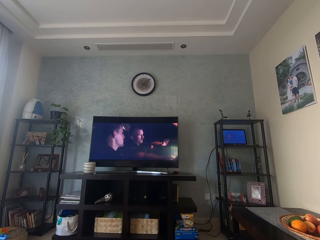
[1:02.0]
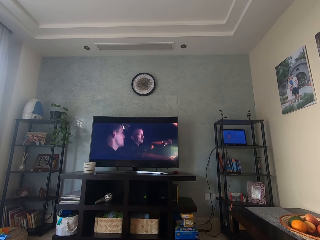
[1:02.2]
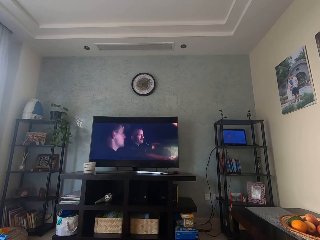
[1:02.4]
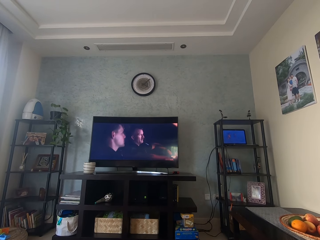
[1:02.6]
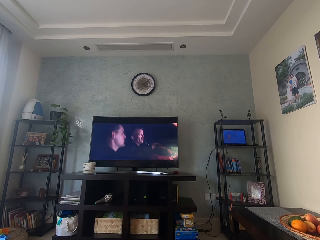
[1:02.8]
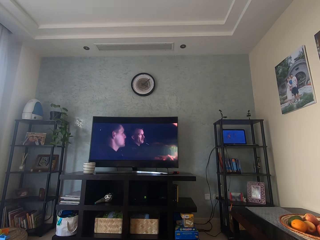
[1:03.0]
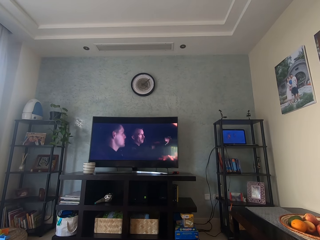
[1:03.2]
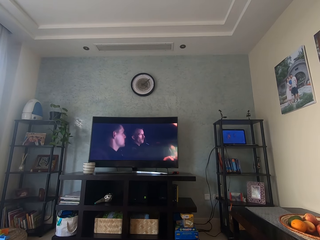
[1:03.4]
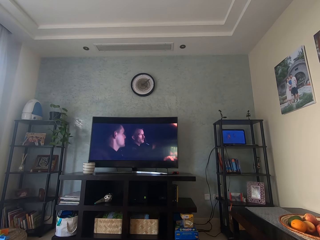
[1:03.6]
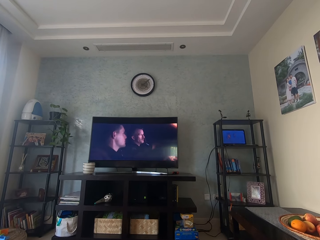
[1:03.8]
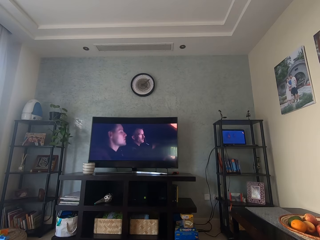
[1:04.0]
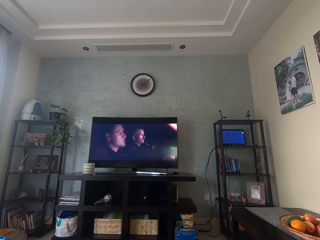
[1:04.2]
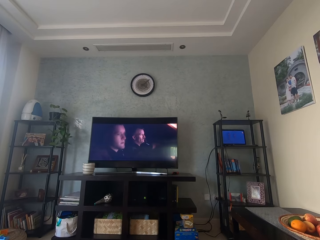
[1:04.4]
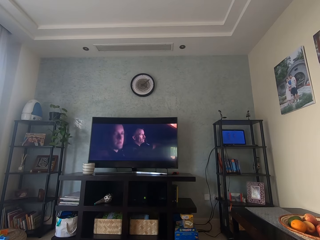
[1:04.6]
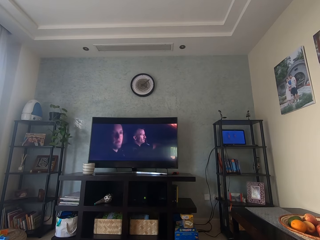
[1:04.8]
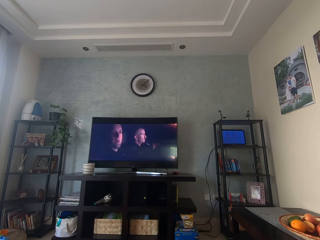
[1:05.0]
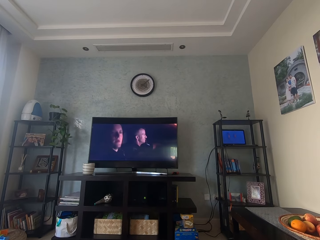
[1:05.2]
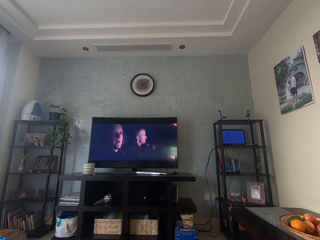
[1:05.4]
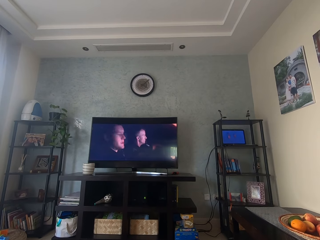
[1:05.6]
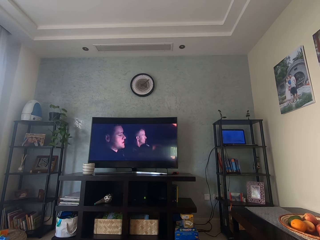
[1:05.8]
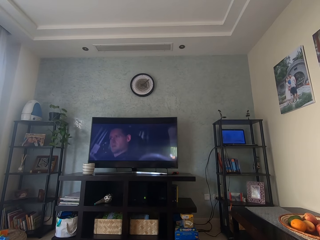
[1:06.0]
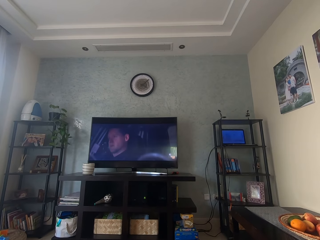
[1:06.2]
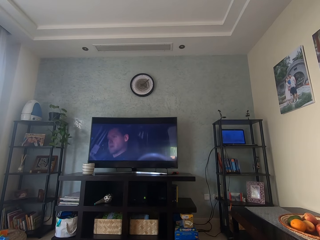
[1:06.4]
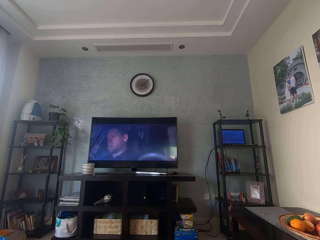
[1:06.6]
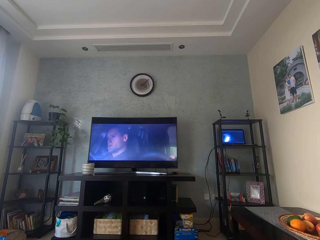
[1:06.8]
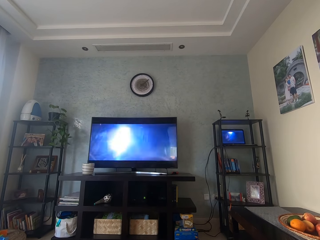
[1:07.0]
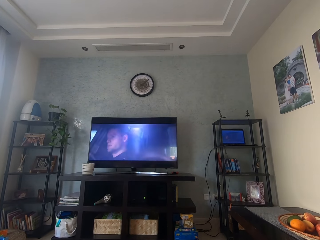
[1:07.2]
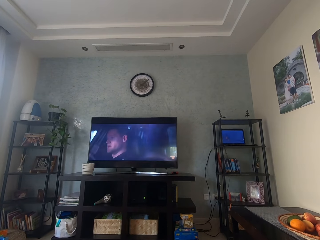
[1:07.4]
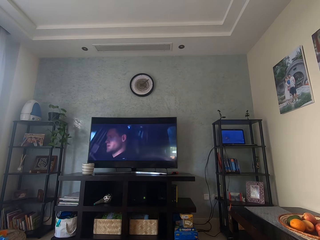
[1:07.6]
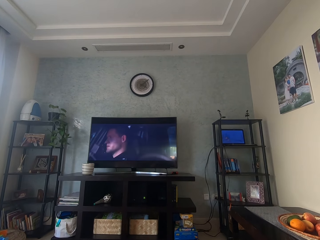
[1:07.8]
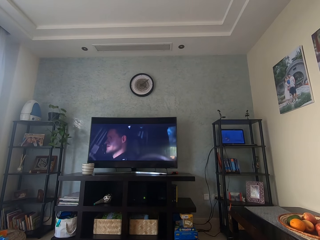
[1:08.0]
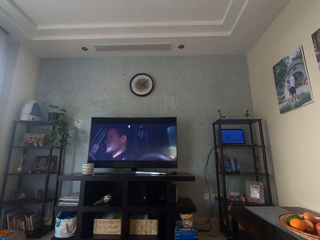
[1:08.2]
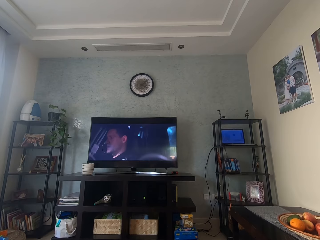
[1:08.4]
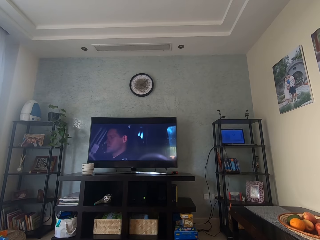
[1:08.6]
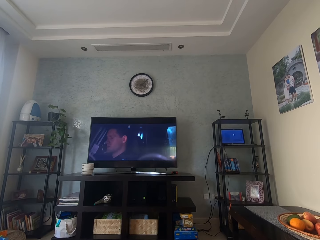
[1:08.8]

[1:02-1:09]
The camera wearer looks at the television.

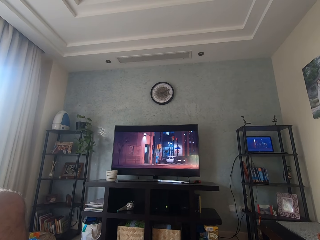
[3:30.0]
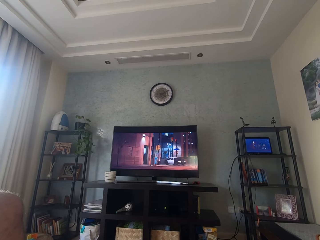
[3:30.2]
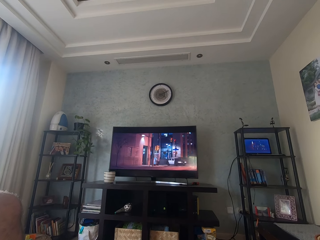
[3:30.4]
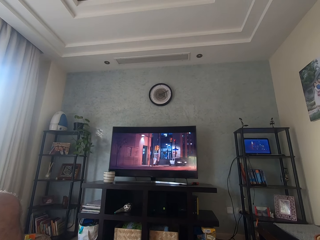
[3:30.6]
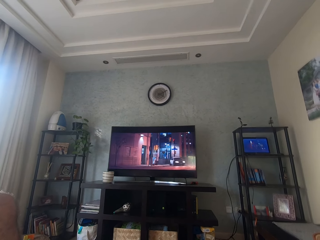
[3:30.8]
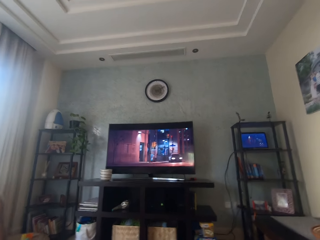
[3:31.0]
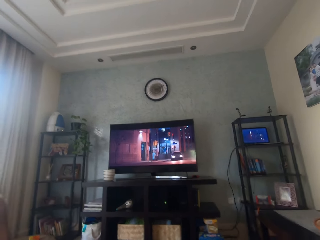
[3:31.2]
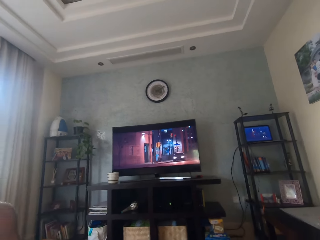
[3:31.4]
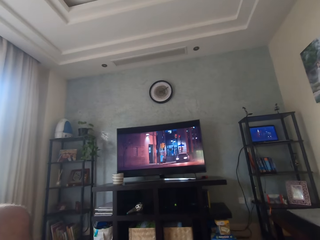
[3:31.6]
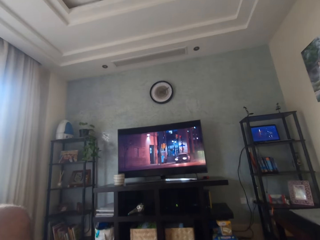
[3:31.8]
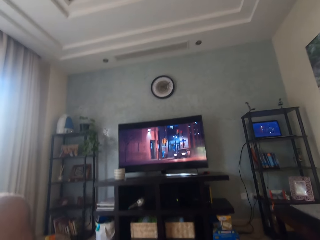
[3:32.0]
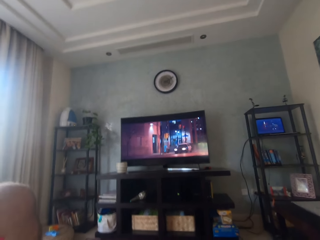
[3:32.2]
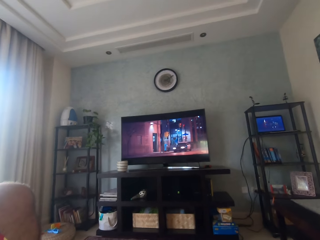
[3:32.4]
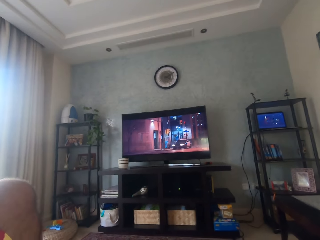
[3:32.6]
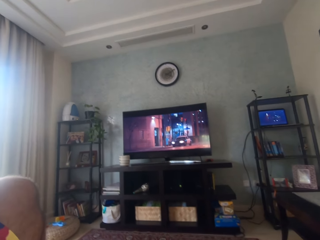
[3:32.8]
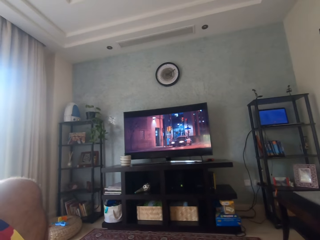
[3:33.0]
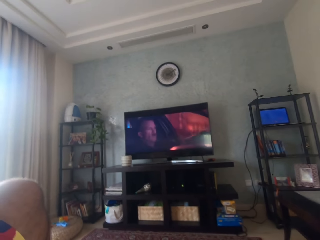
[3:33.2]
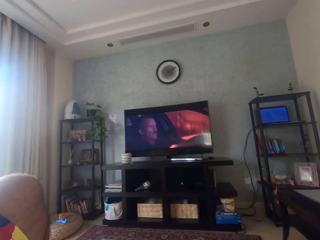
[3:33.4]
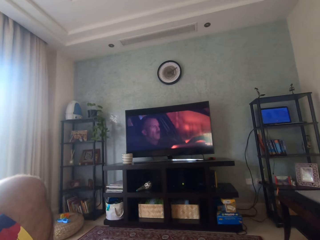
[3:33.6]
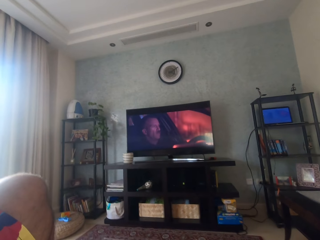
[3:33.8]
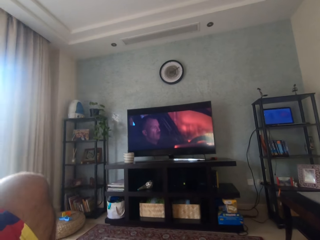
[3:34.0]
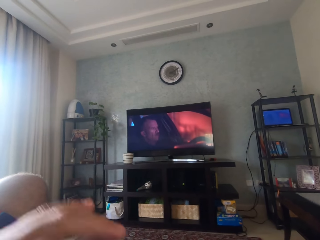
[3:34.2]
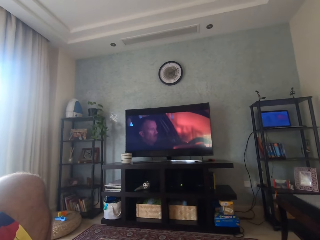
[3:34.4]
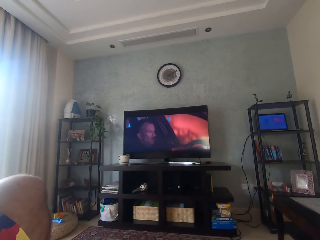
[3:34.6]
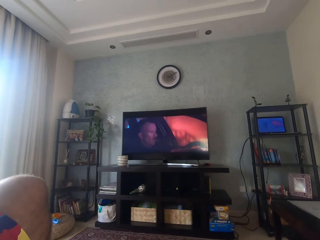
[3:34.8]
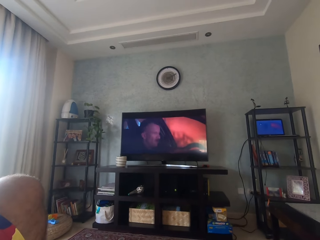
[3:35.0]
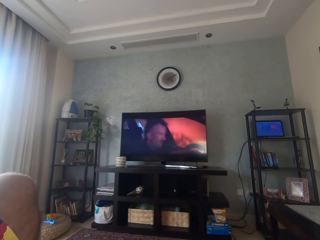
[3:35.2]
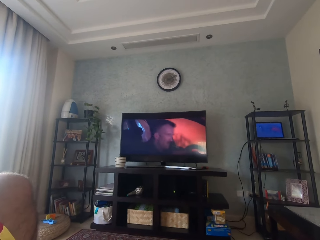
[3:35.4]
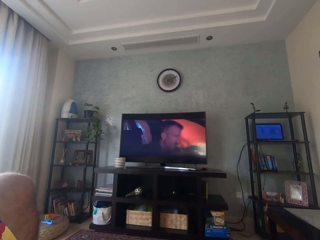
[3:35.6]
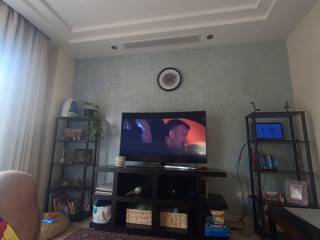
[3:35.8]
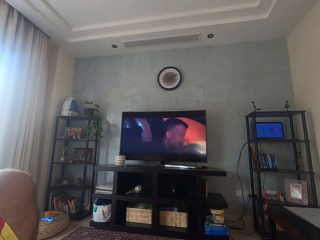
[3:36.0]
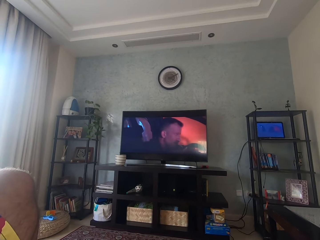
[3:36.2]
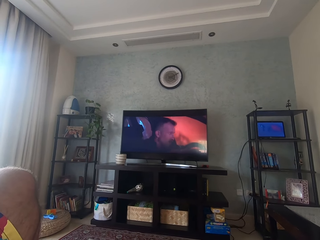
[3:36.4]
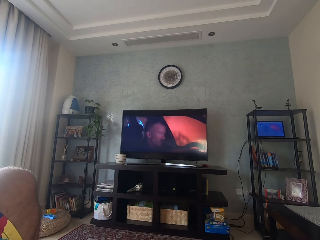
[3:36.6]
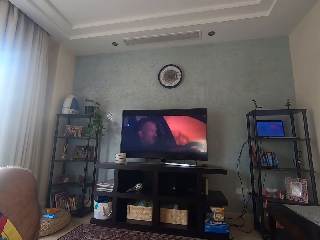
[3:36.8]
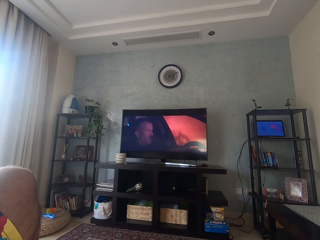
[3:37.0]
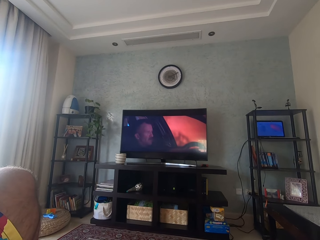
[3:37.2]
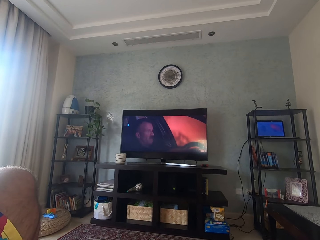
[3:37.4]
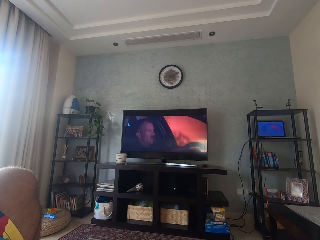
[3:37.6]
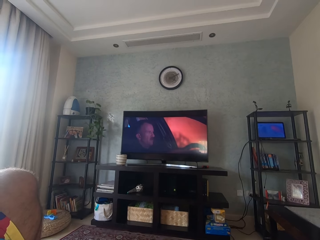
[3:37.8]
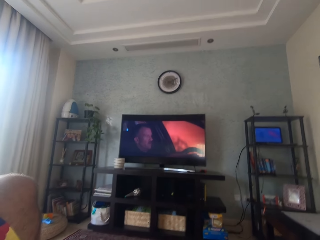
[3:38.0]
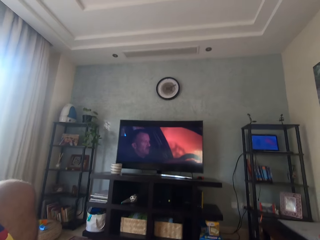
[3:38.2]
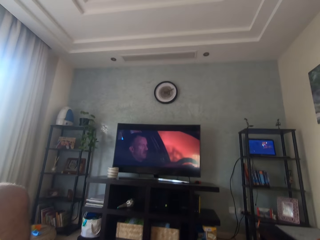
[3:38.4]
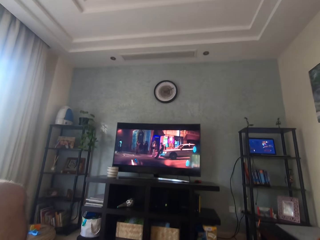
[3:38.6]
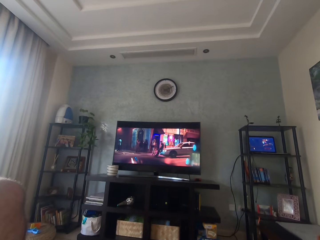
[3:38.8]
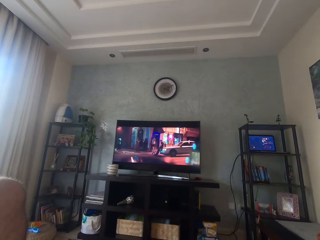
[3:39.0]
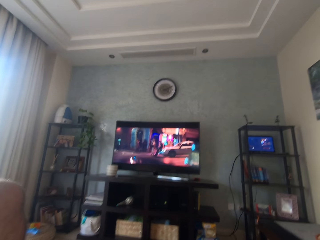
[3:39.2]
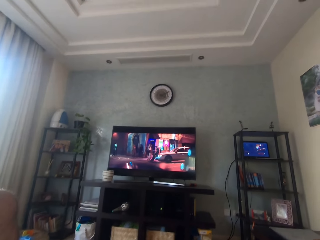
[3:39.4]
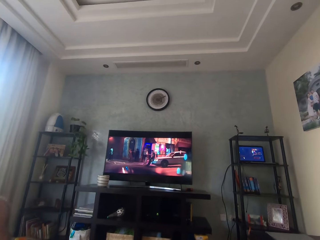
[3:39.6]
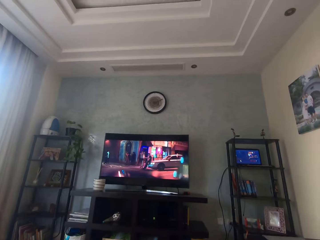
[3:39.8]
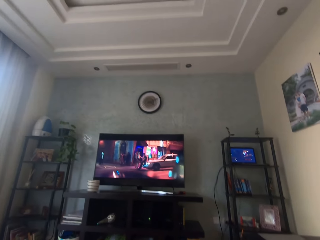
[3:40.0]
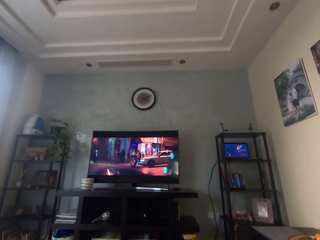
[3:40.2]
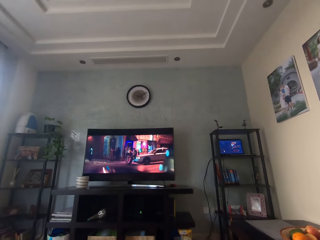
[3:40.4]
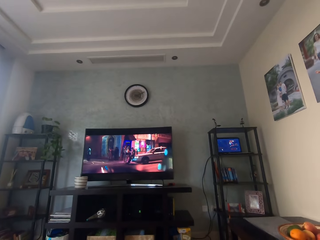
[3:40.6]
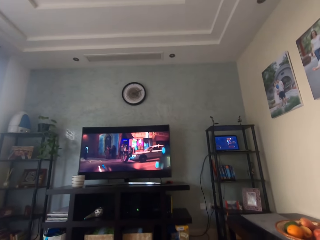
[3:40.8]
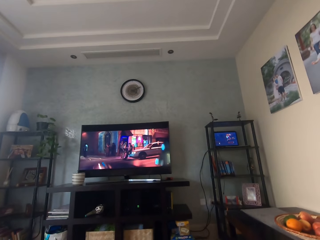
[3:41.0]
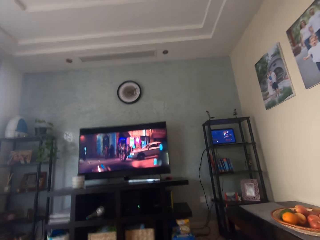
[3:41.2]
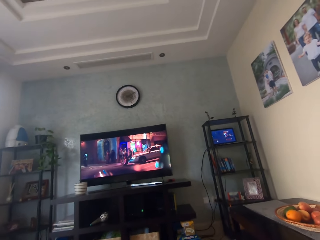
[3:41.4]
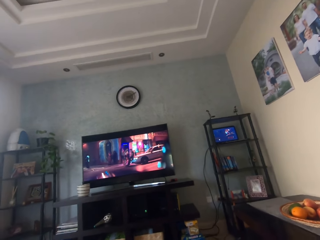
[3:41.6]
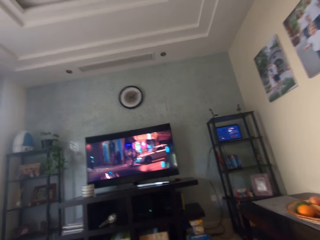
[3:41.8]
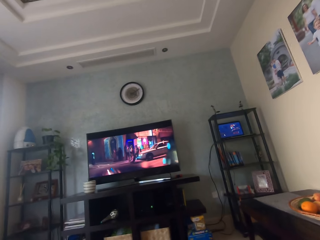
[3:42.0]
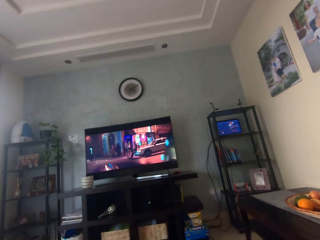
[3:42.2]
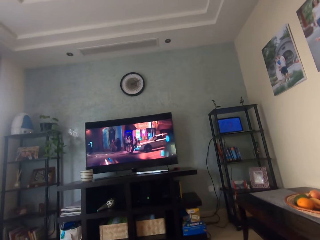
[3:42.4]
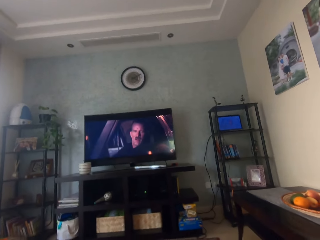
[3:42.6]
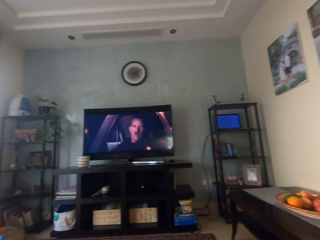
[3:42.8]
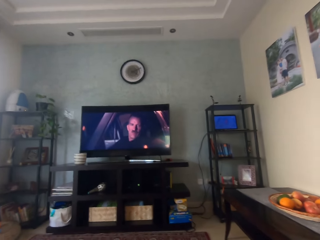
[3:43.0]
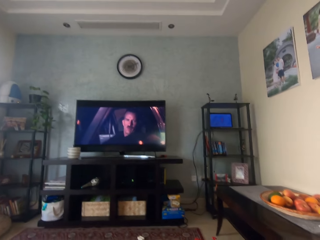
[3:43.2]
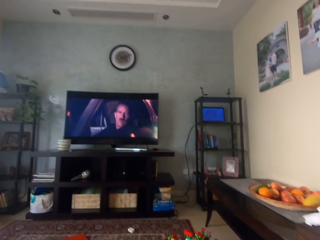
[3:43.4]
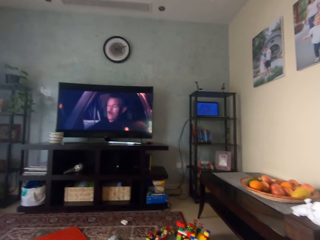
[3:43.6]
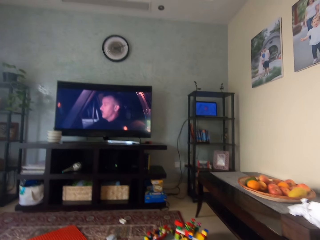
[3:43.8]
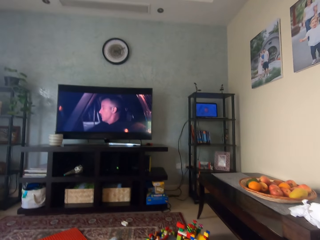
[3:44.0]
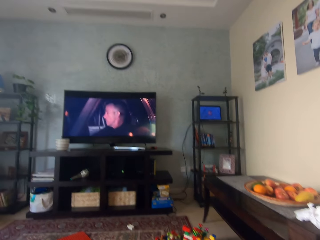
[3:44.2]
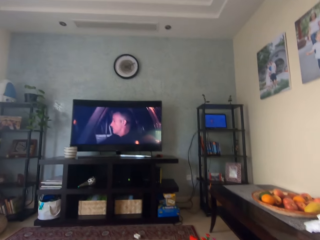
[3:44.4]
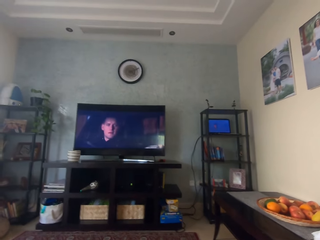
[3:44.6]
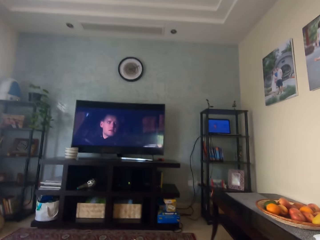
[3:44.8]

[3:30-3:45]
The camera wearer moves his leg. He puts his left hand down. He watches a movie on the television.
